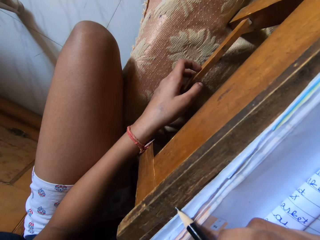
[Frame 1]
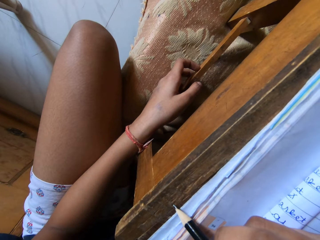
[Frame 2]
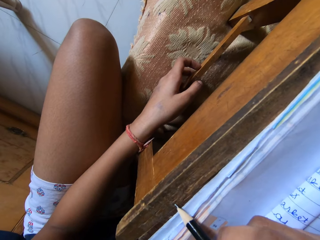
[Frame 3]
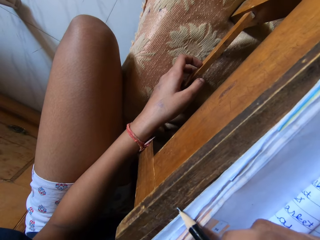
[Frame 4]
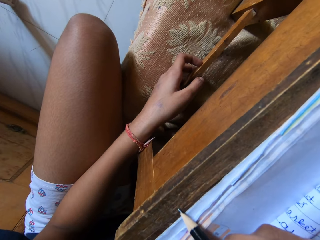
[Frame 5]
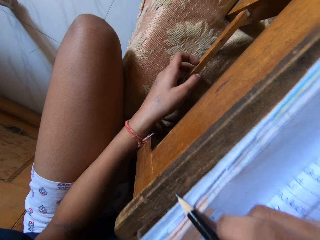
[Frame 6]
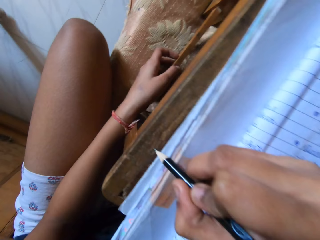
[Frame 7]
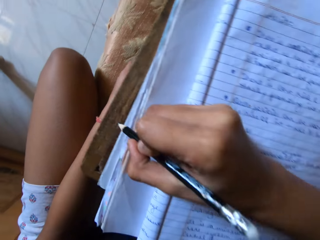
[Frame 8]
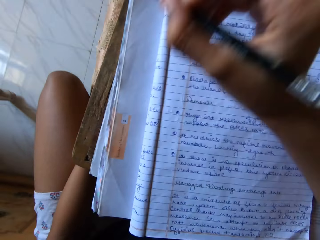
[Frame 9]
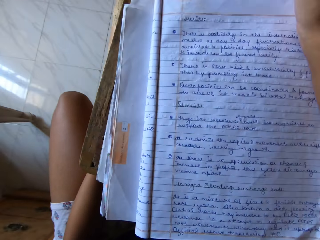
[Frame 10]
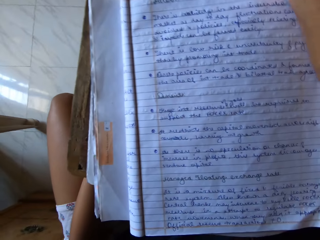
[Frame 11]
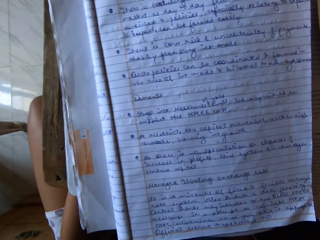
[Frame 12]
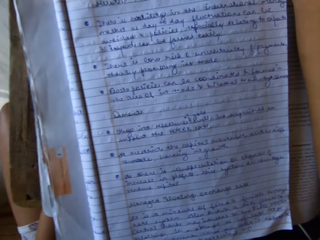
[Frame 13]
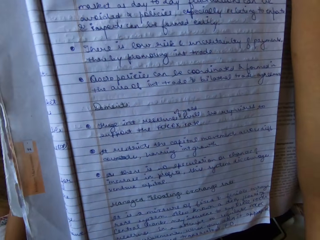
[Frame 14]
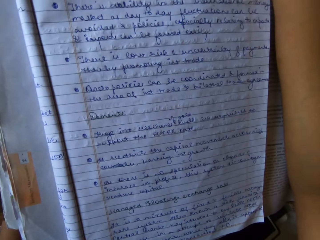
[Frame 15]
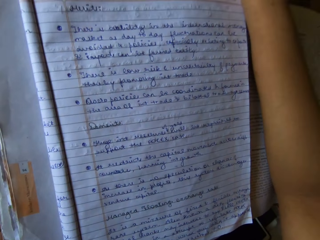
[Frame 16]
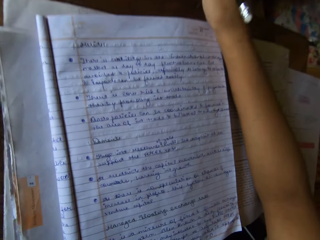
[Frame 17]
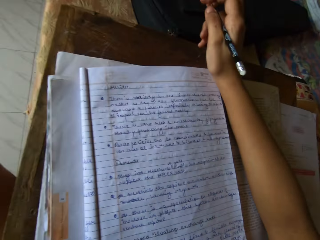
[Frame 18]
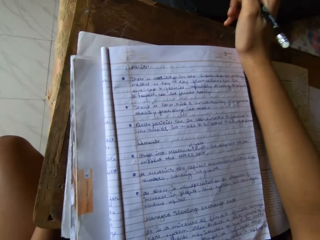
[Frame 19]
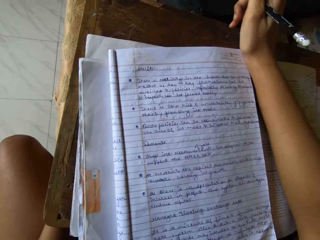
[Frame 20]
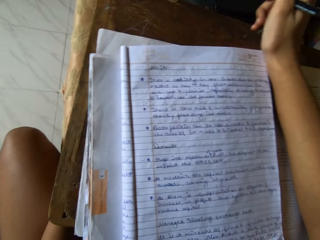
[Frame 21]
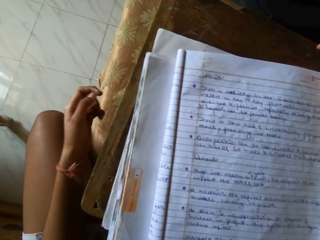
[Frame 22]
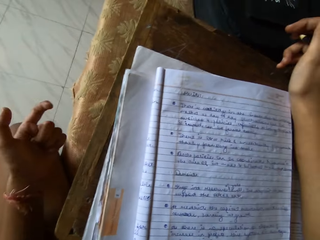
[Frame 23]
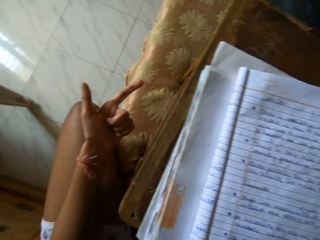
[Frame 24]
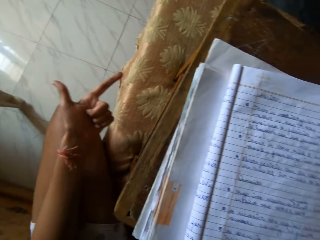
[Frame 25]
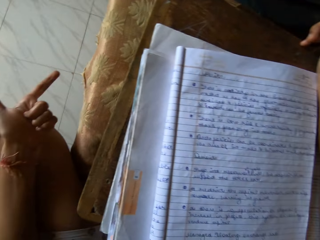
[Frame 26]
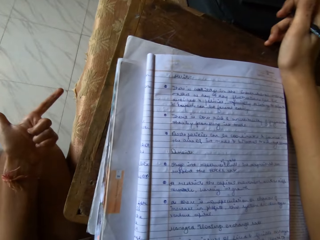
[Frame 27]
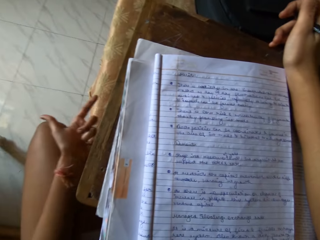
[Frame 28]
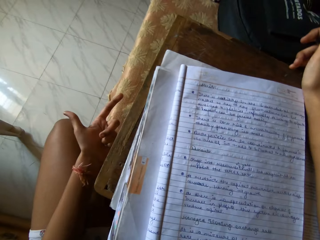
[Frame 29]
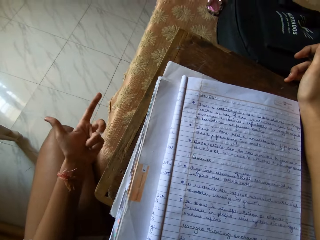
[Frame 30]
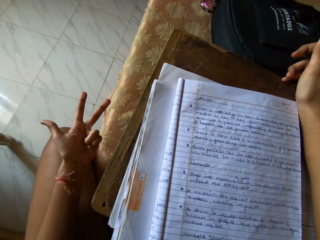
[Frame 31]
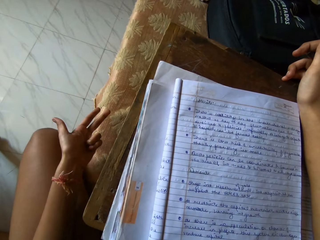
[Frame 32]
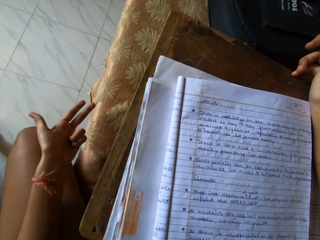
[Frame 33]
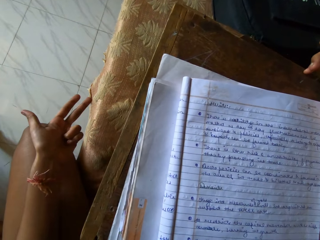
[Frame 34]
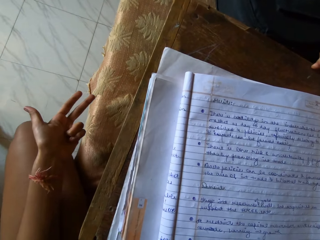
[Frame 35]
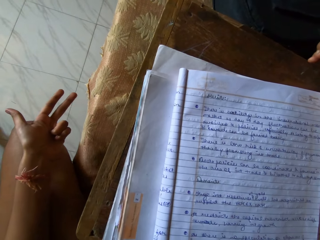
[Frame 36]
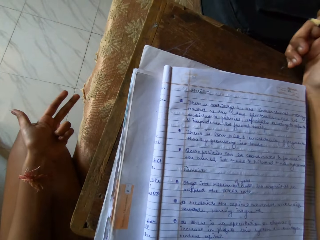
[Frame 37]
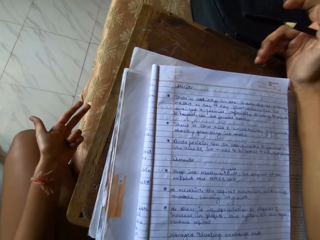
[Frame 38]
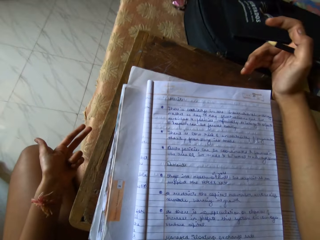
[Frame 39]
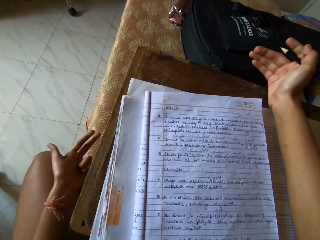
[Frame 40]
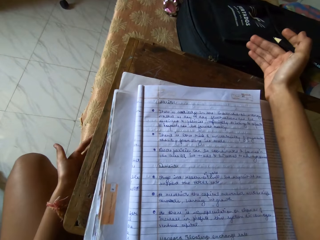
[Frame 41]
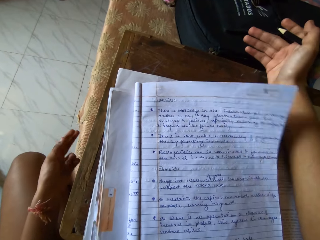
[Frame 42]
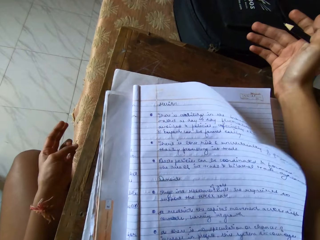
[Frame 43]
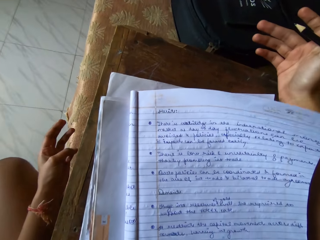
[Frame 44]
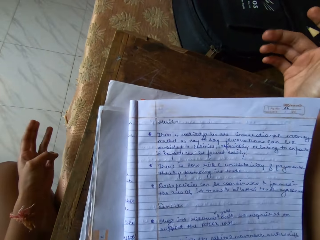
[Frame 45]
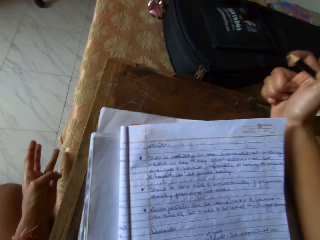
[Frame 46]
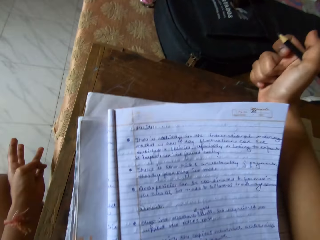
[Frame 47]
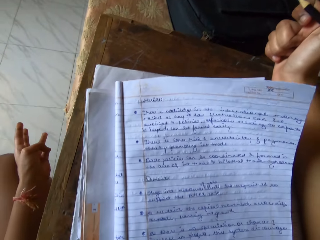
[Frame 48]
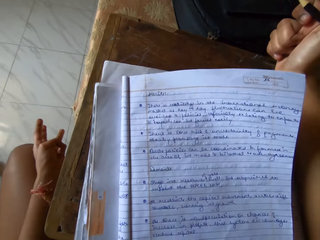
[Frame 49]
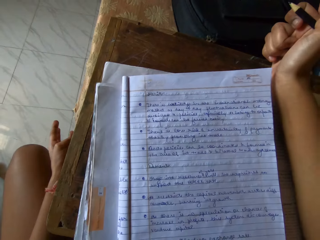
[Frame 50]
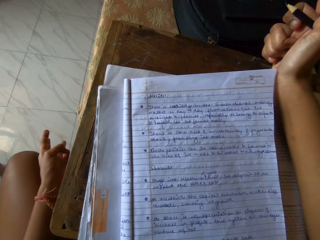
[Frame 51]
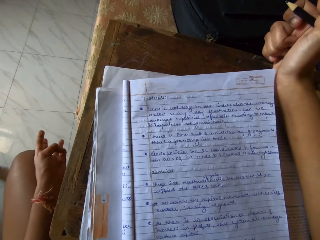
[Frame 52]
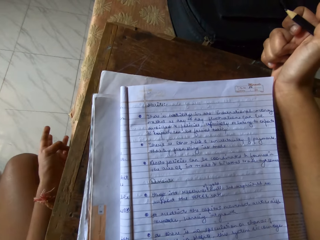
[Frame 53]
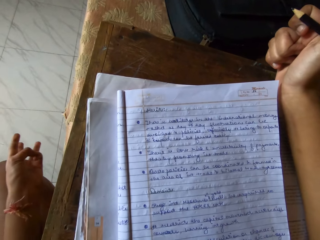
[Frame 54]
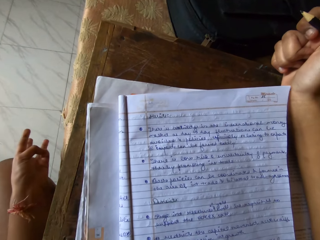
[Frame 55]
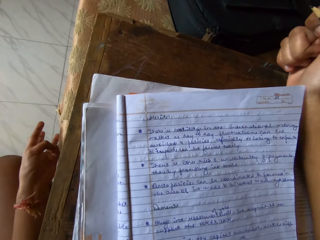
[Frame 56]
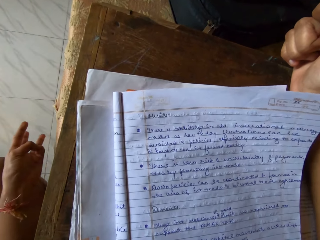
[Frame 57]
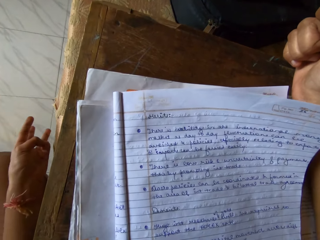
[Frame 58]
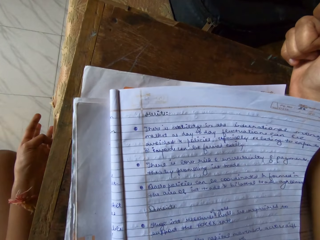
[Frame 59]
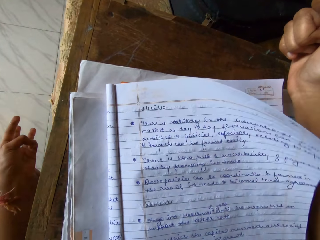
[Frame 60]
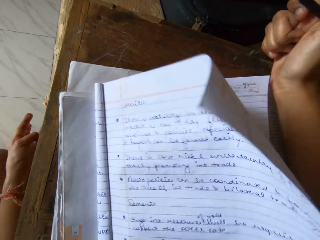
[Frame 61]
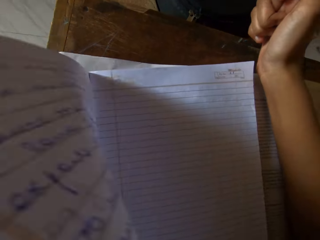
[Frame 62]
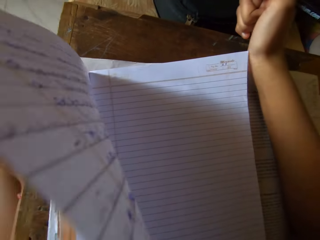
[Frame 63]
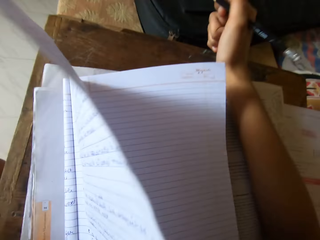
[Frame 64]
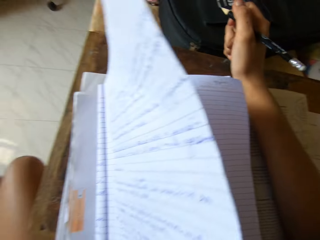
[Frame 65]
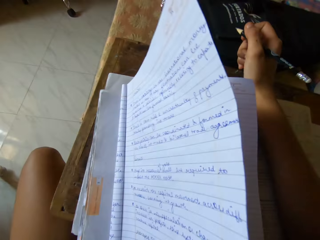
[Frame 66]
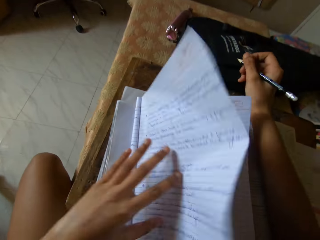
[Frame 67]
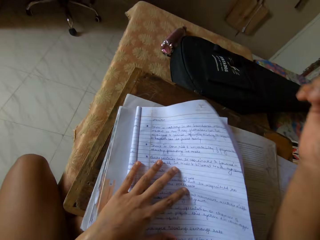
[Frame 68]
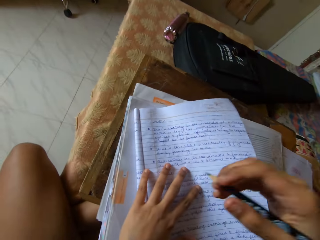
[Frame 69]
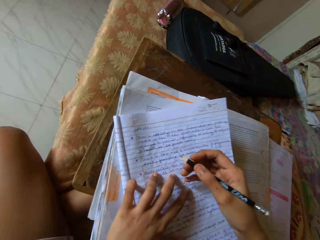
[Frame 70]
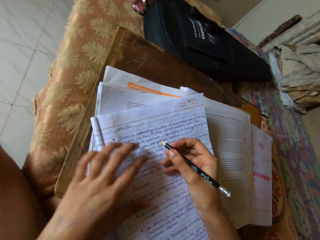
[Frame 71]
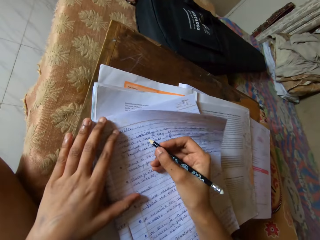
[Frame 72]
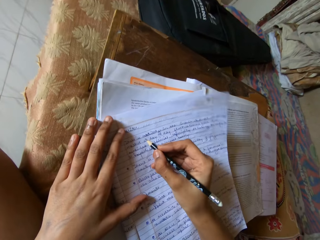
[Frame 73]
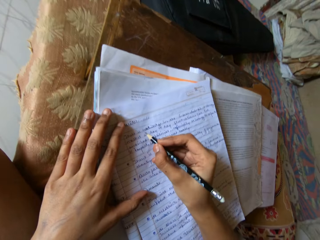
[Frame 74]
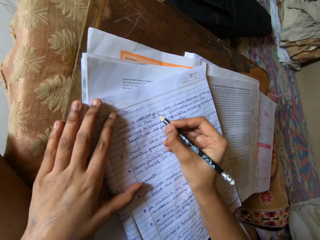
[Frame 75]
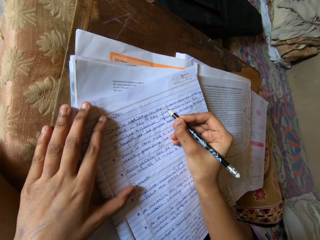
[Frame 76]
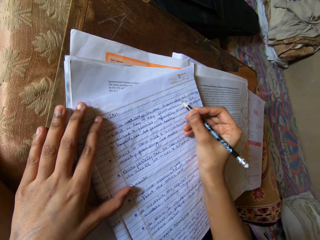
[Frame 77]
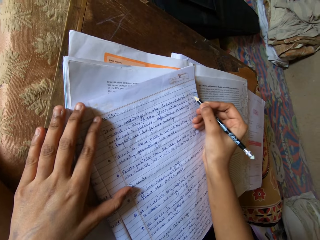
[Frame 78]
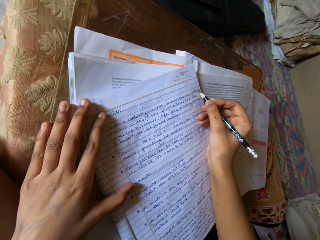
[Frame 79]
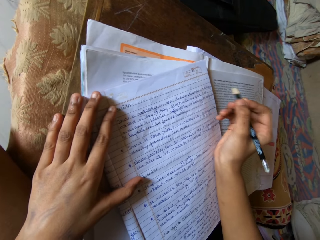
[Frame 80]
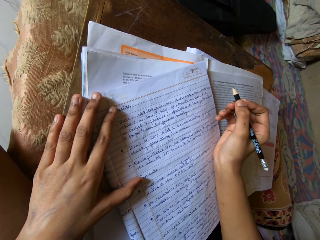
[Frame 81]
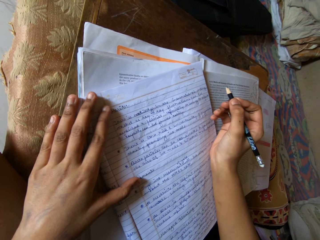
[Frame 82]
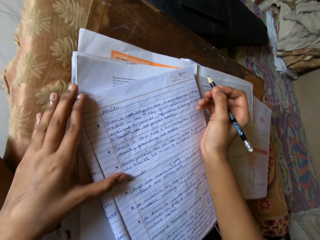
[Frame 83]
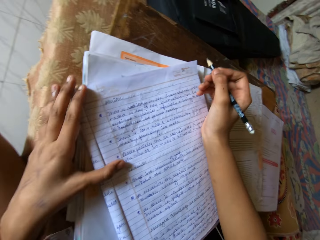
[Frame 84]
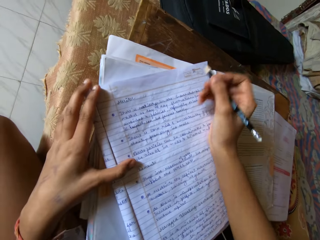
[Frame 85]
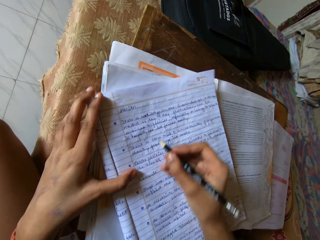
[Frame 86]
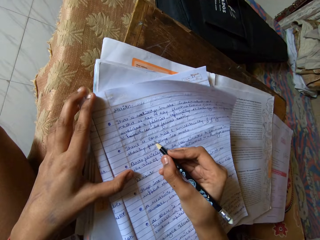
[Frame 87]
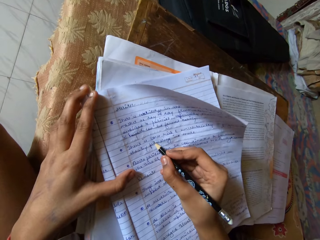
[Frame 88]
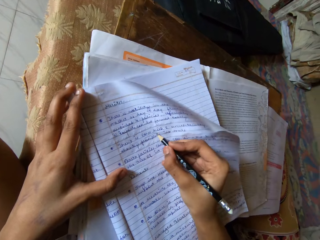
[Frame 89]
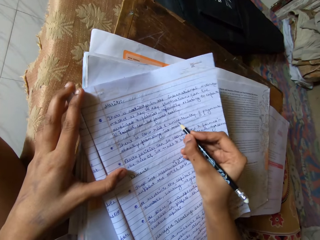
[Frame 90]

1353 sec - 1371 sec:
The camera wearer places a hand on an exercise book. She counts her fingers. She flattens a page. She writes on a notebook. She slides a pencil on the page.

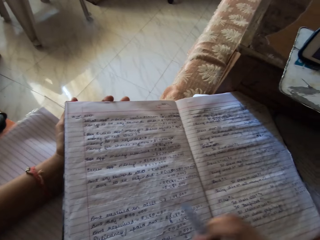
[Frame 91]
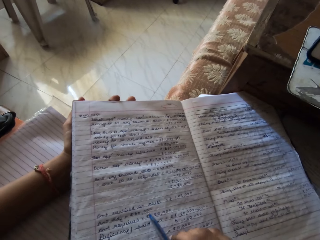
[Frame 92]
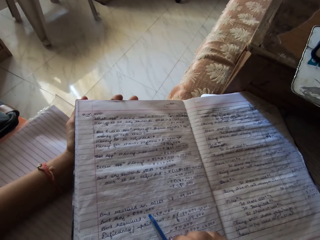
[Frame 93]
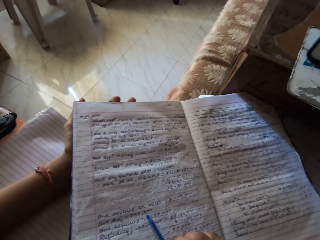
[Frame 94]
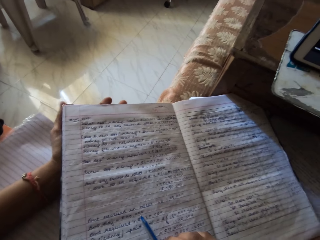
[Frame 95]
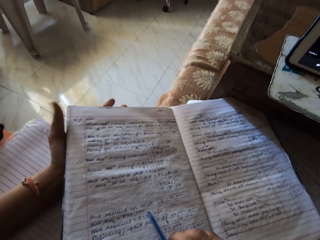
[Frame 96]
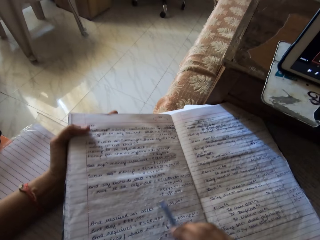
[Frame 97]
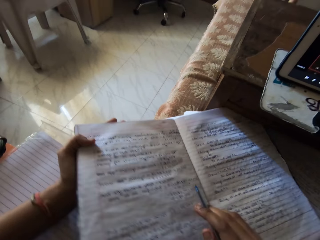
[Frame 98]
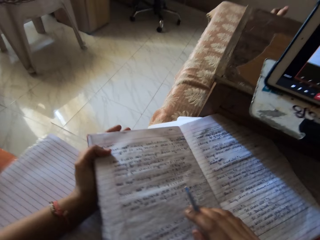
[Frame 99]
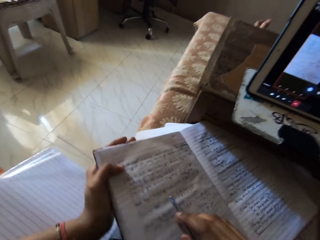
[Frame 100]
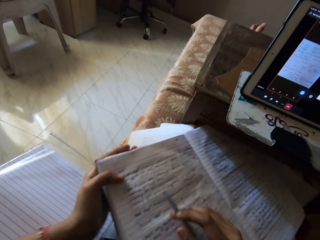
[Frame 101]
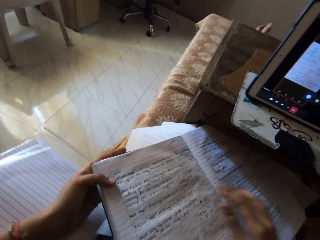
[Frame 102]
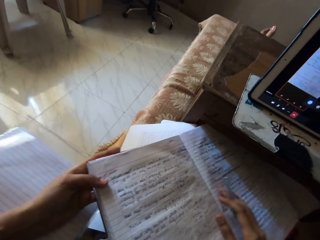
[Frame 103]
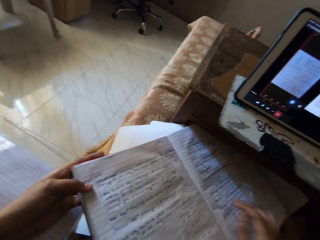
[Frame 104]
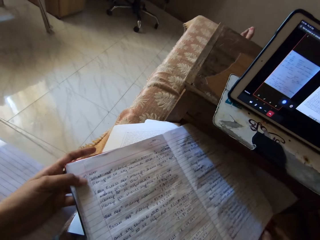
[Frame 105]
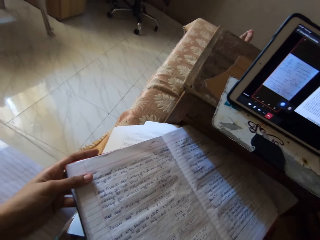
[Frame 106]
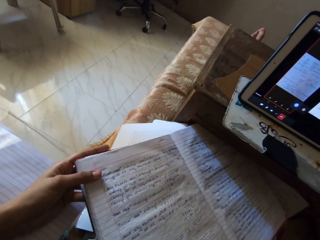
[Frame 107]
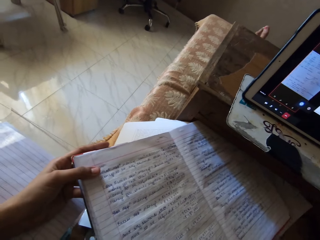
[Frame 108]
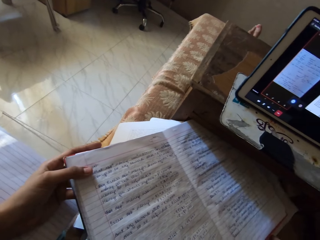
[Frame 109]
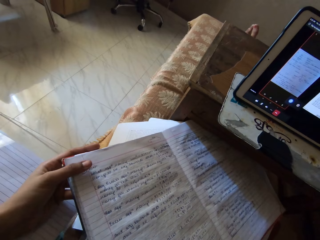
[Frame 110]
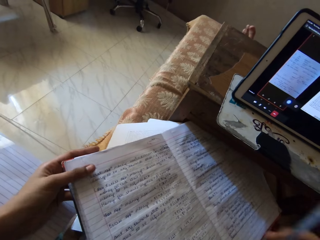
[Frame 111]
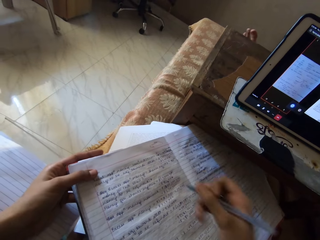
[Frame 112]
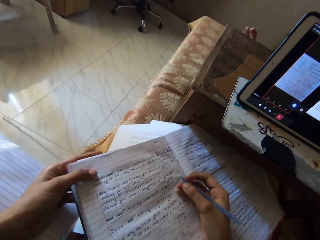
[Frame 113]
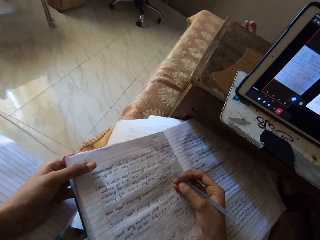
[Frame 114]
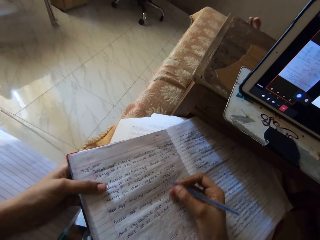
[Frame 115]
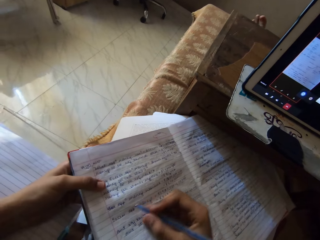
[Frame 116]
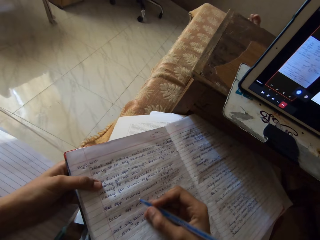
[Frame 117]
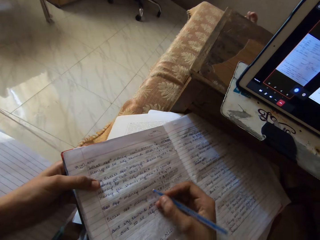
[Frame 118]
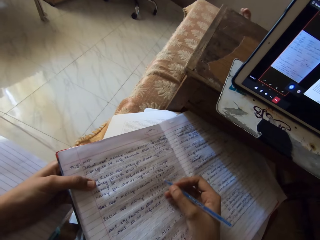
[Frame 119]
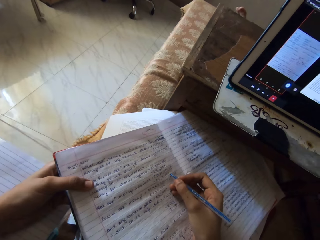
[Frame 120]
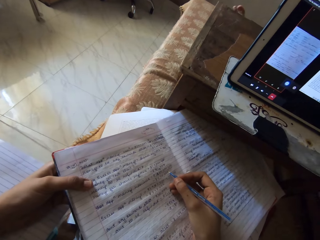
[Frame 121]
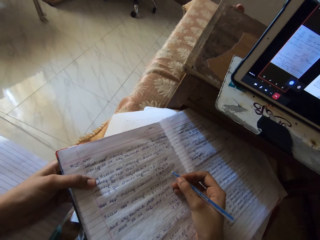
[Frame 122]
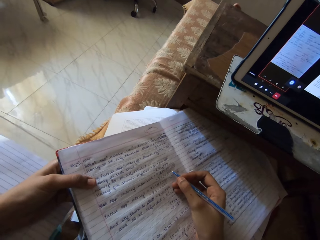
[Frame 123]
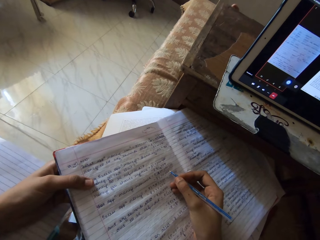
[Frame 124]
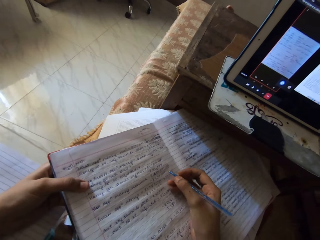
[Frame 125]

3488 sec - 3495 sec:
The camera wearer looks at the book. He adjusts the book in his hand. He moves. He looks at the book. He writes on the book with a pen. He reads.
